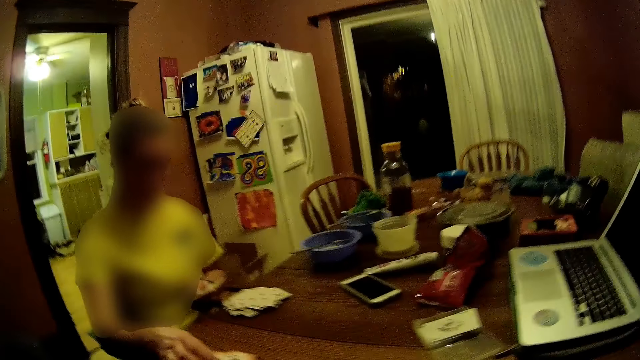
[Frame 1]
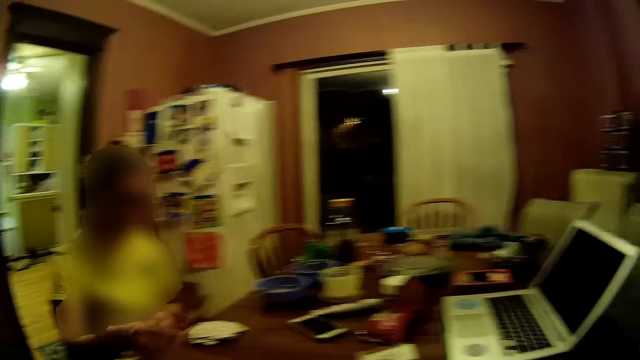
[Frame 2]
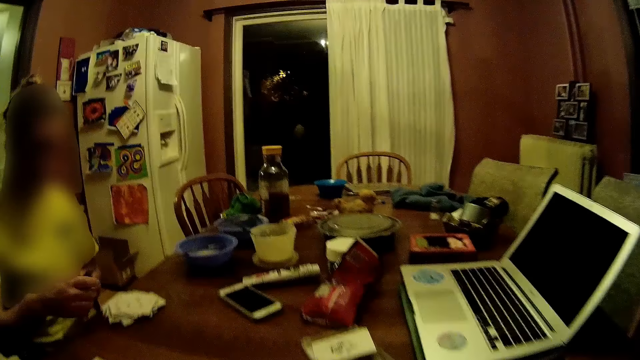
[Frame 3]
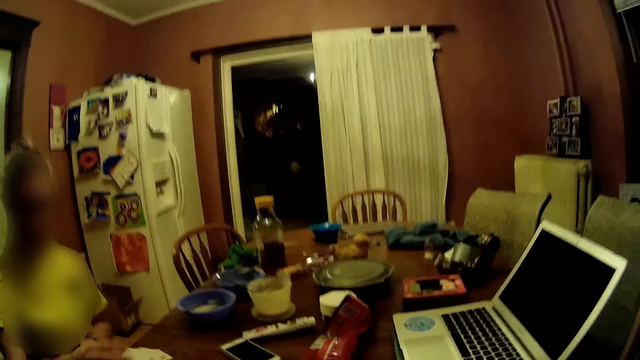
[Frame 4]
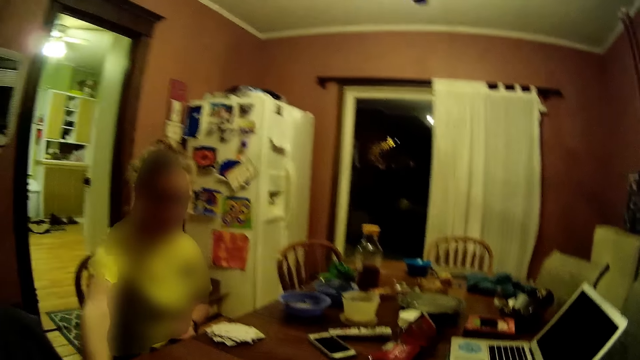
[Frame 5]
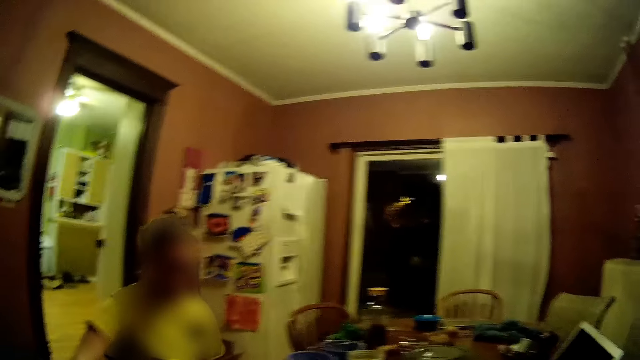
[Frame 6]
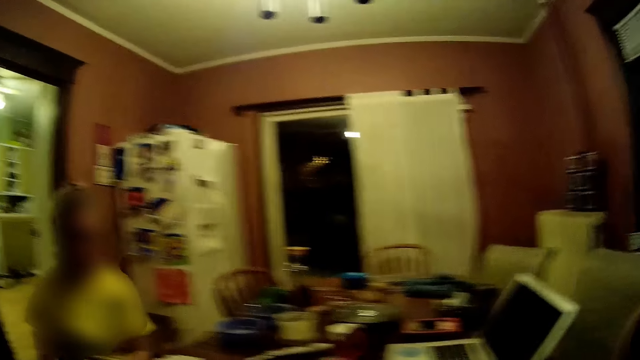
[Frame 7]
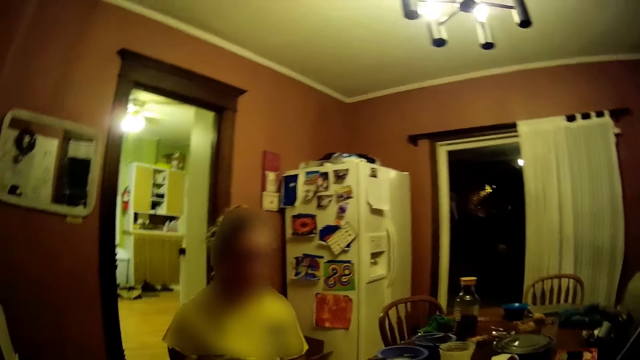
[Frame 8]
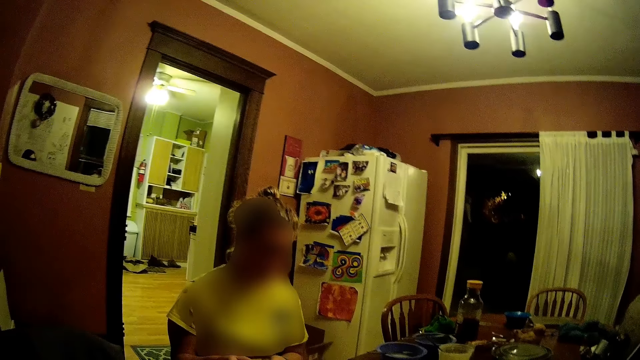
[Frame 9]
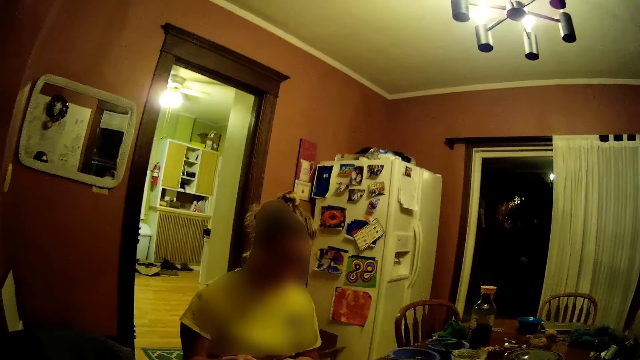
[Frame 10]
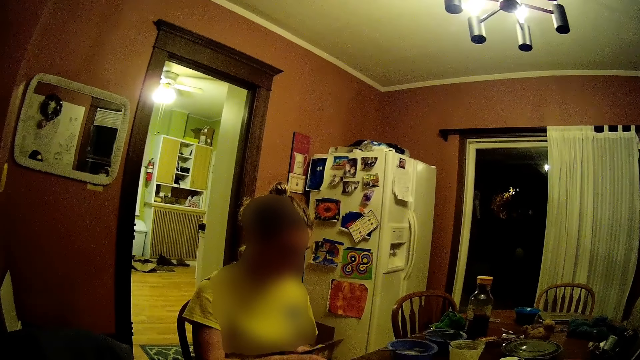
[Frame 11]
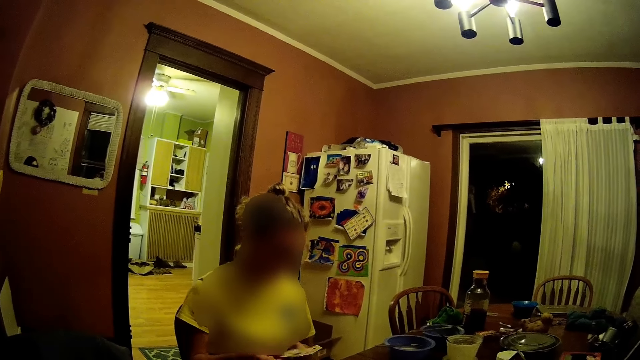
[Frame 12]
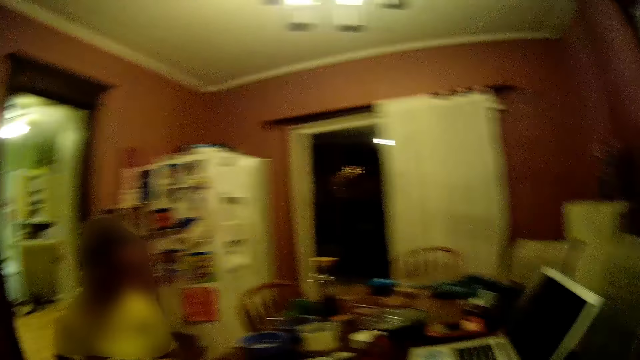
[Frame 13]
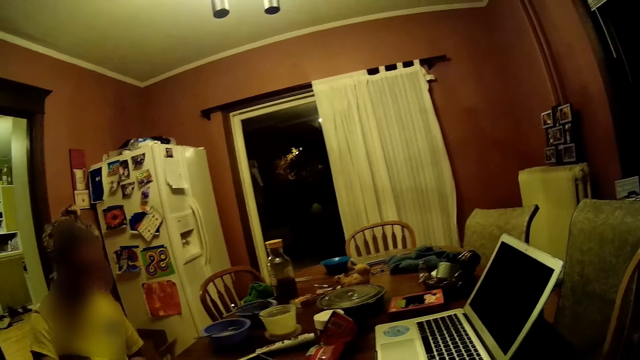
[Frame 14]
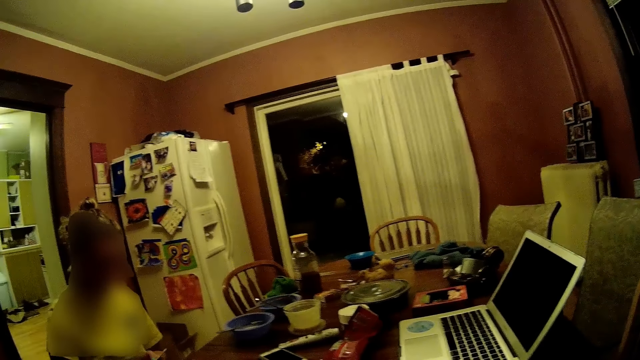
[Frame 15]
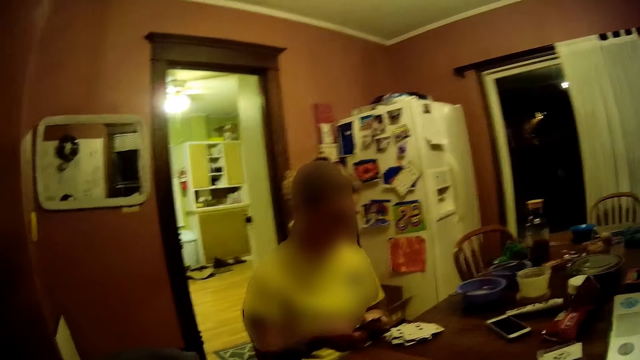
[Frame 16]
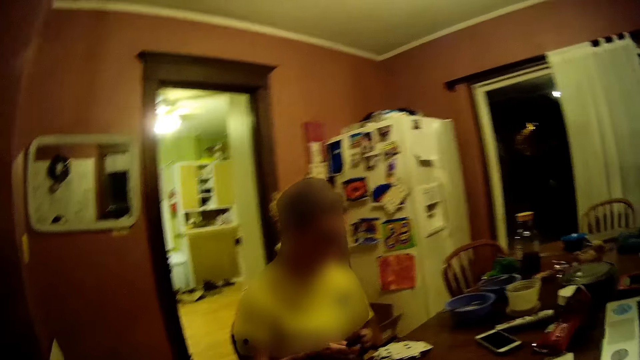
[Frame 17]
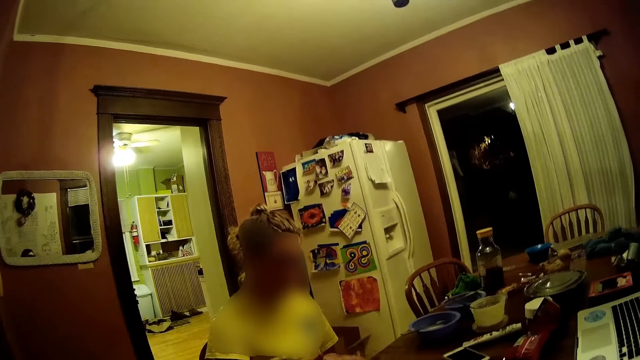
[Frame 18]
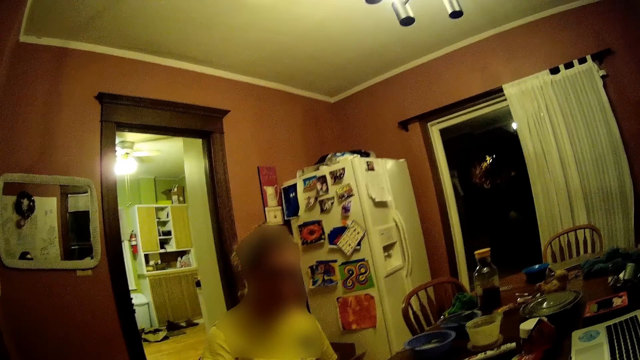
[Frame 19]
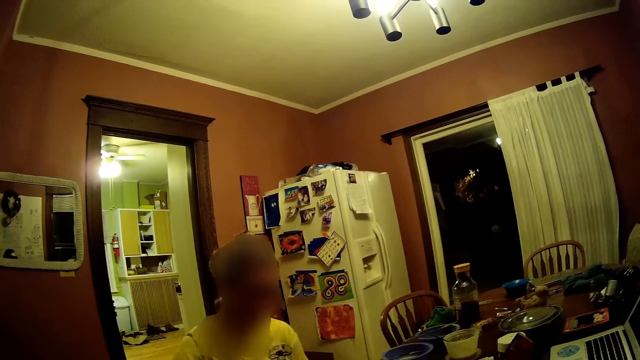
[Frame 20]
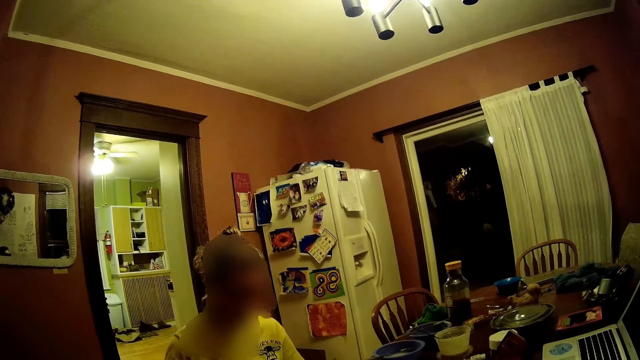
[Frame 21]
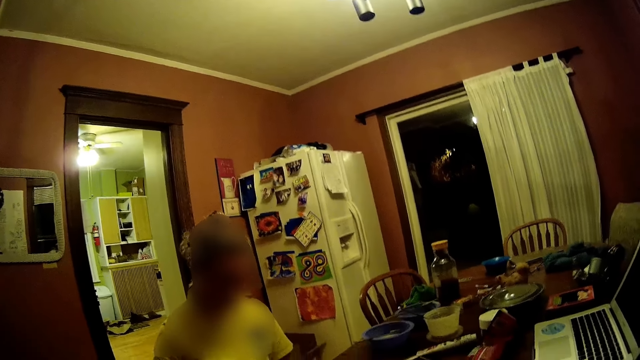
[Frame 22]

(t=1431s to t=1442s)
A woman drops some cards on the table with her right hand. She does it repeatedly.

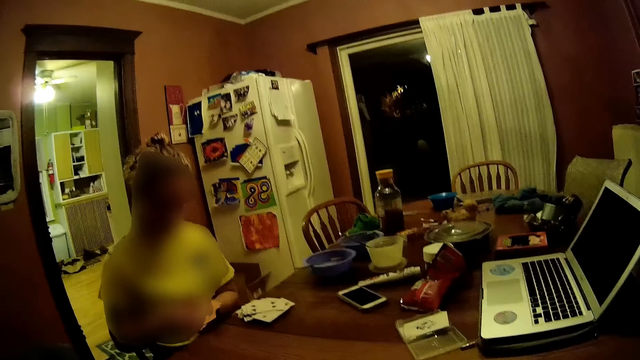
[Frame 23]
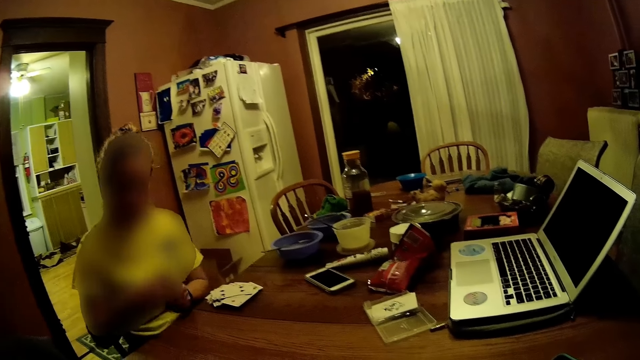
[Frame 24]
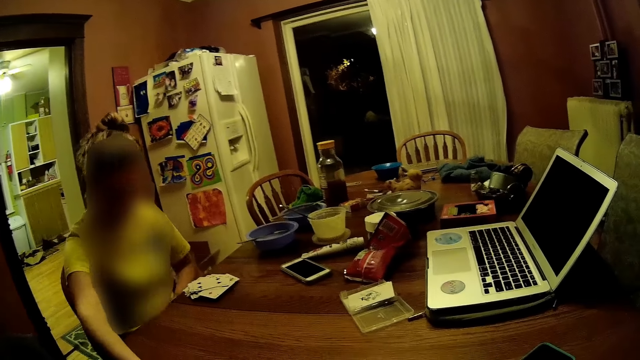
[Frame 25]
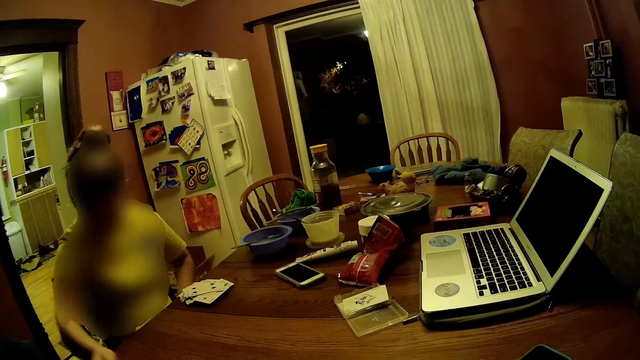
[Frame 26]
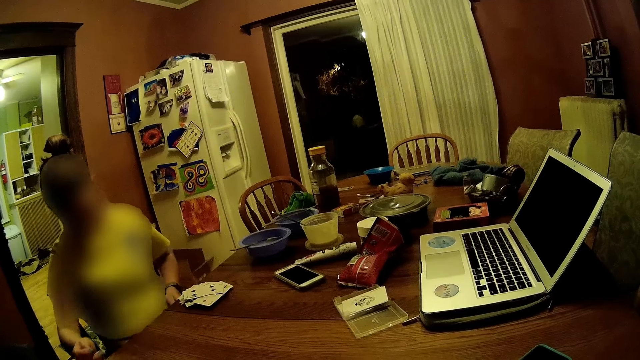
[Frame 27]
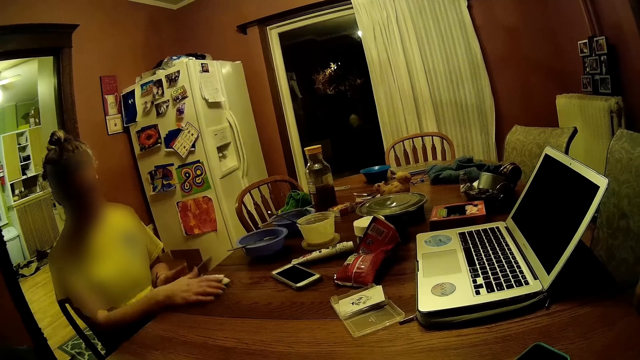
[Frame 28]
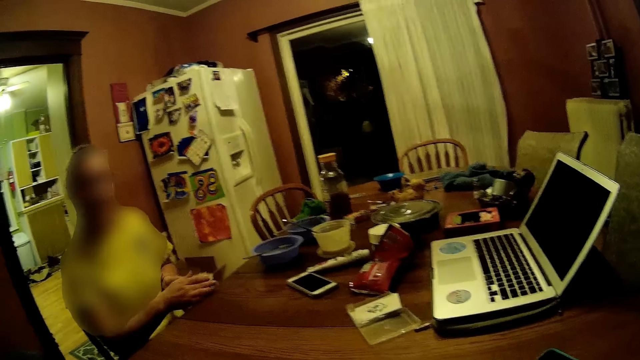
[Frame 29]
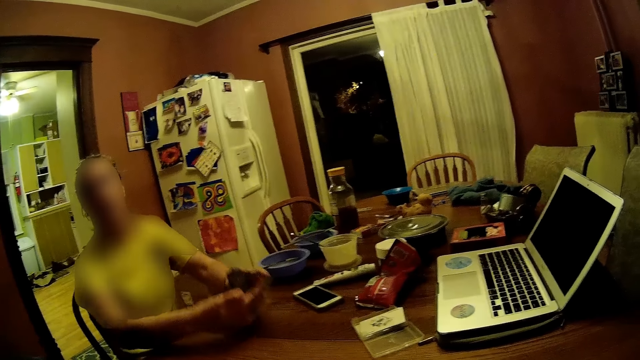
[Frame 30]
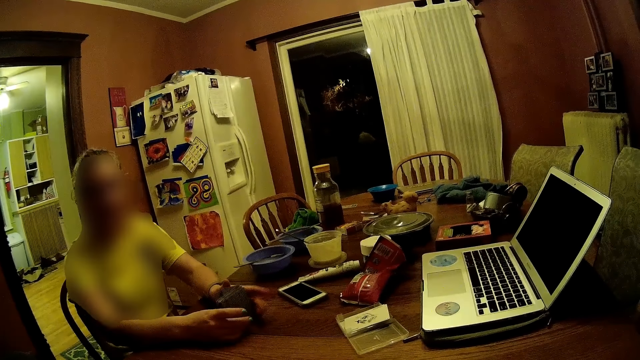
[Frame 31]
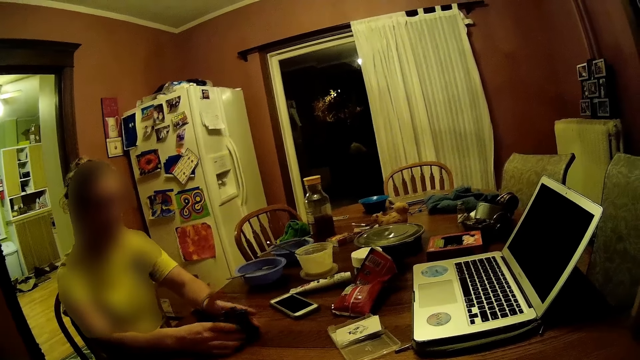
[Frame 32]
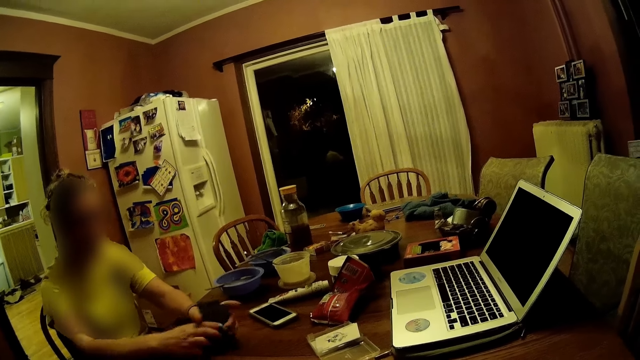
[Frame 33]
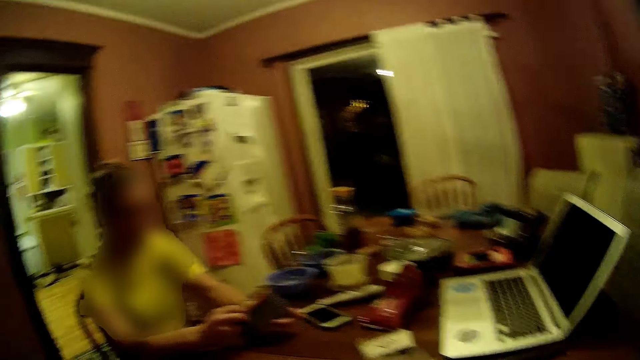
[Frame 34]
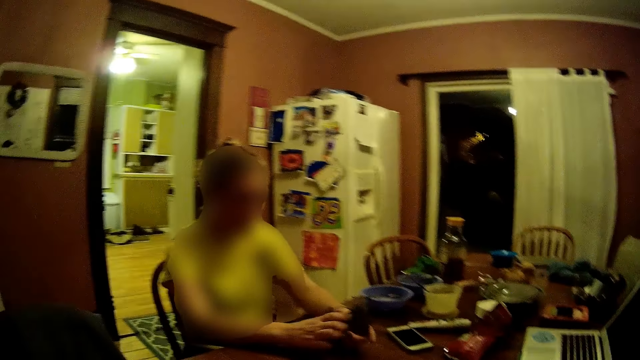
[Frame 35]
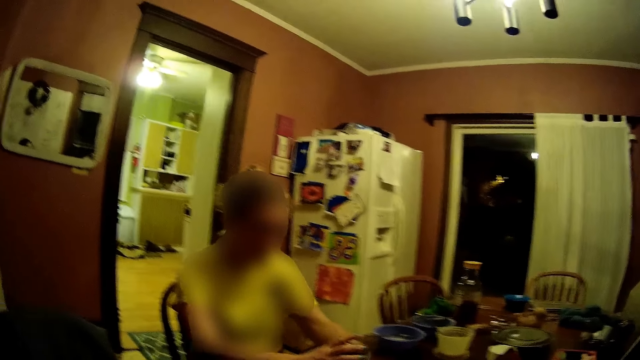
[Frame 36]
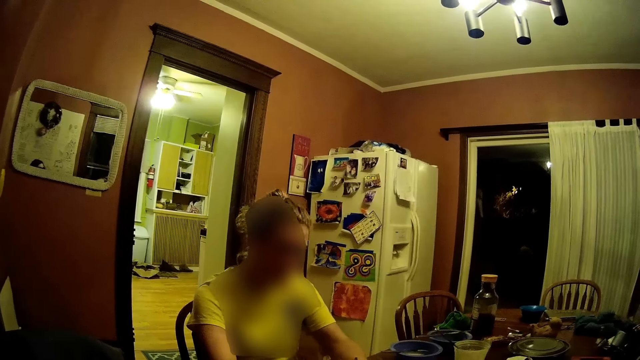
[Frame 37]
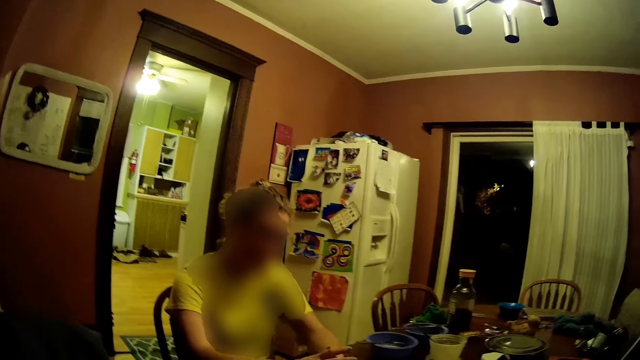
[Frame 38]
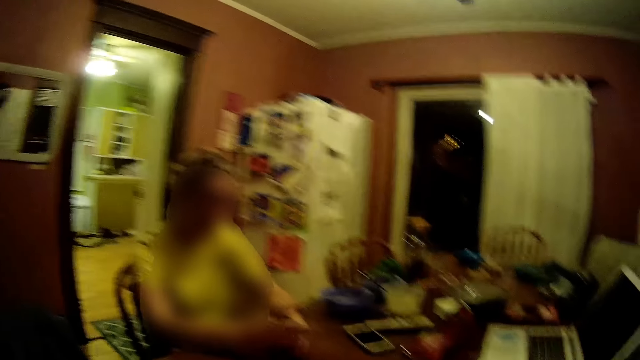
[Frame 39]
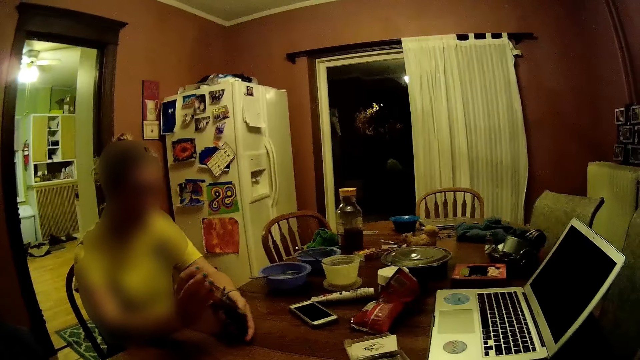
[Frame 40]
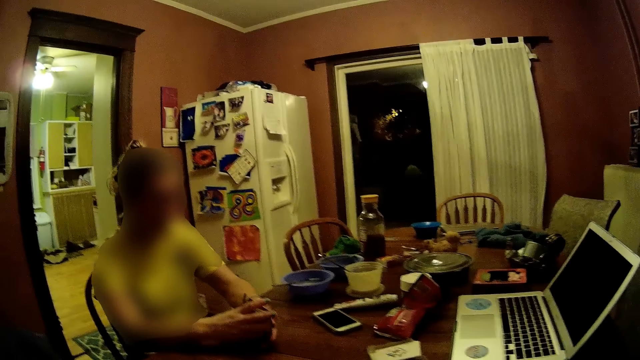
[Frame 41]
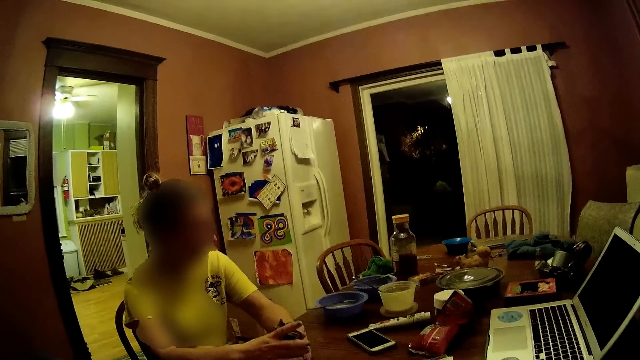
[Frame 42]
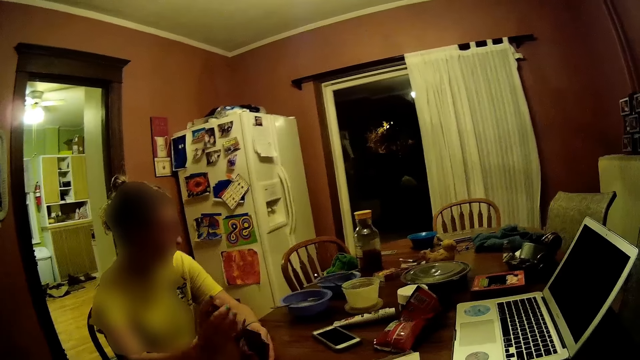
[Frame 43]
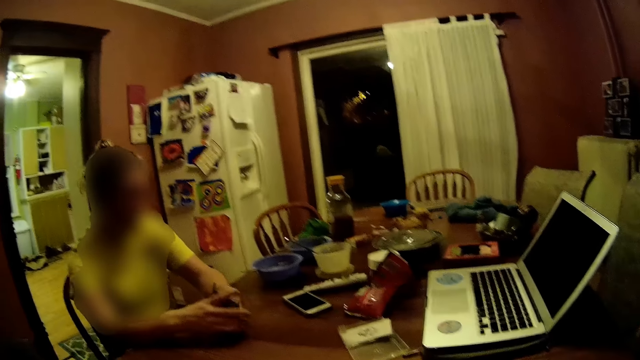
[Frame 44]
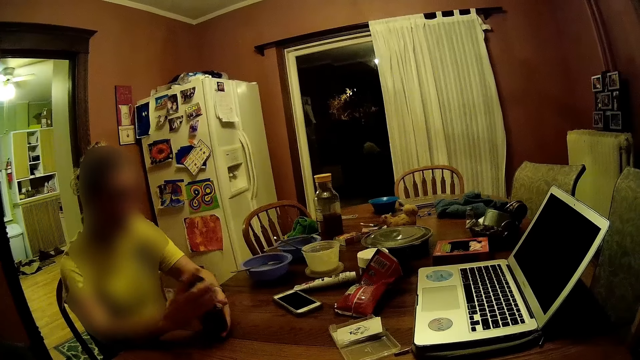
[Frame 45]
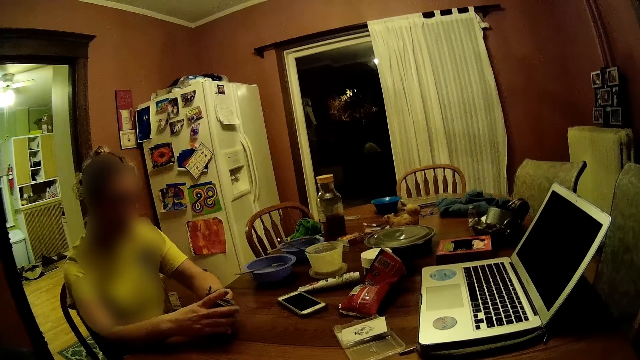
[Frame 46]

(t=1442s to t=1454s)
A woman drops some cards on the table with her right hand. She picks up some cards on the table with her hands. She arranges the cards with her hands.
